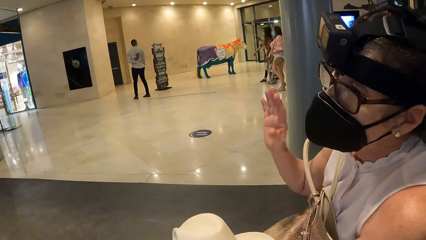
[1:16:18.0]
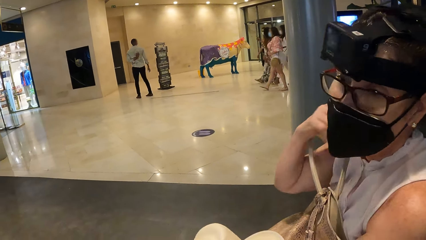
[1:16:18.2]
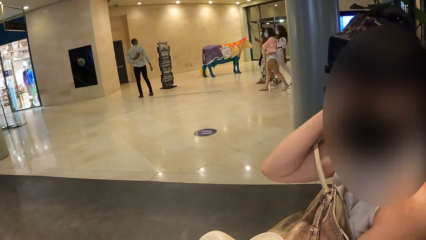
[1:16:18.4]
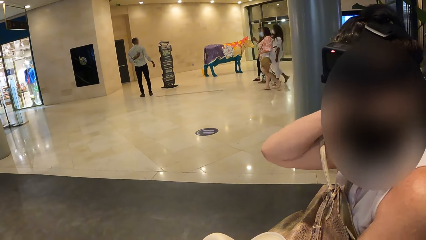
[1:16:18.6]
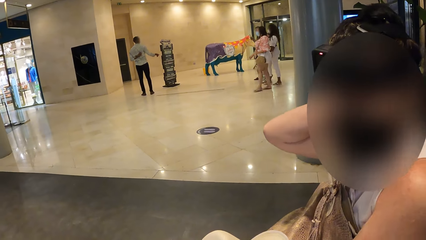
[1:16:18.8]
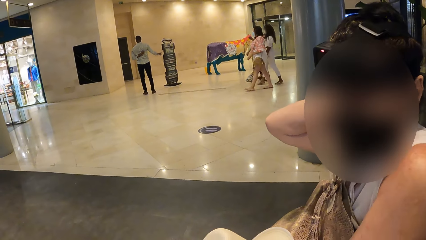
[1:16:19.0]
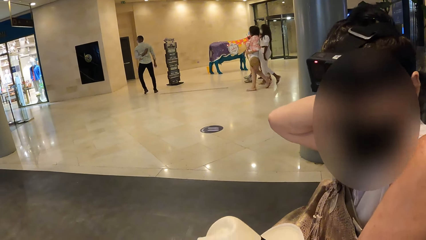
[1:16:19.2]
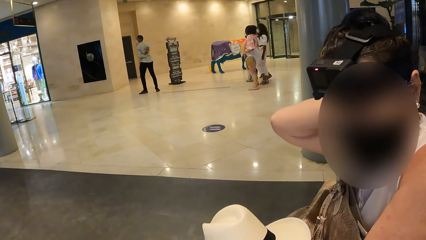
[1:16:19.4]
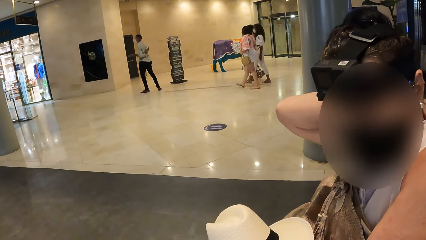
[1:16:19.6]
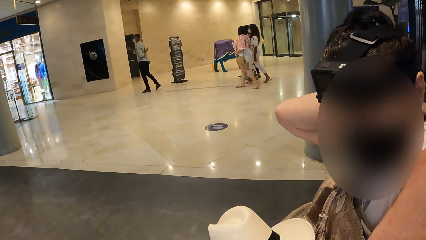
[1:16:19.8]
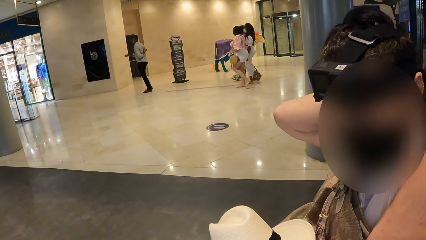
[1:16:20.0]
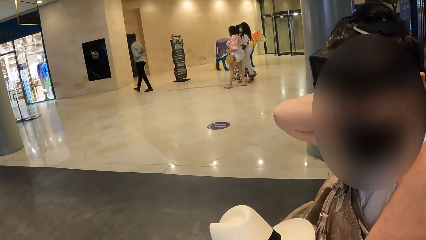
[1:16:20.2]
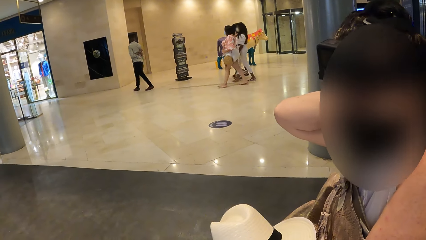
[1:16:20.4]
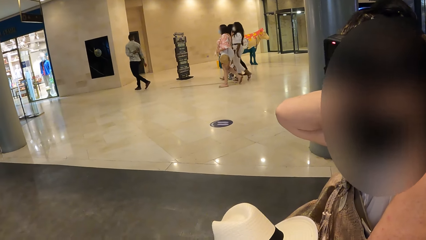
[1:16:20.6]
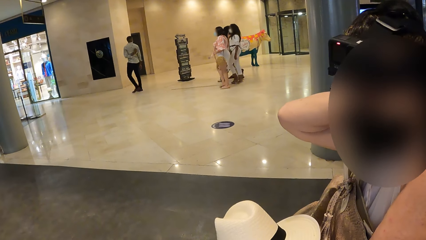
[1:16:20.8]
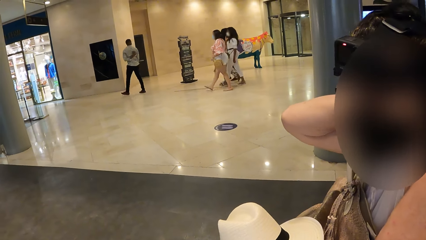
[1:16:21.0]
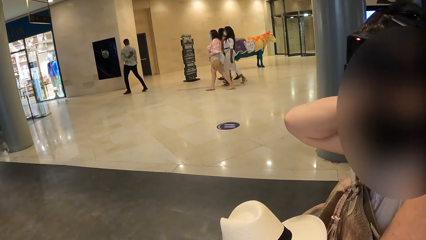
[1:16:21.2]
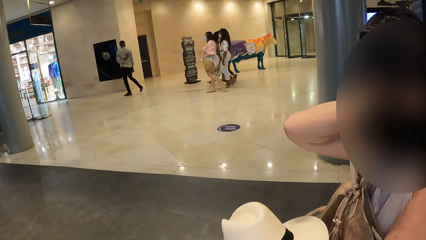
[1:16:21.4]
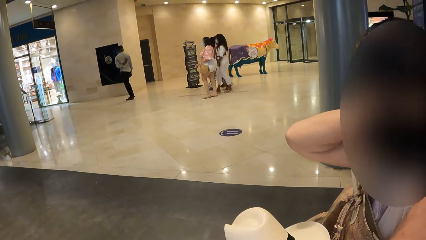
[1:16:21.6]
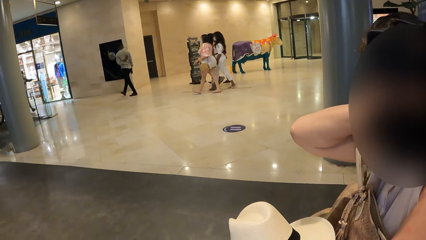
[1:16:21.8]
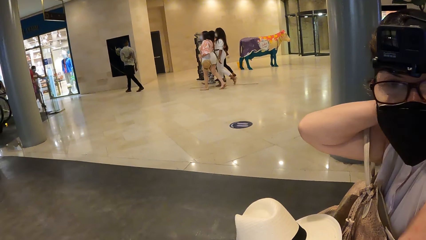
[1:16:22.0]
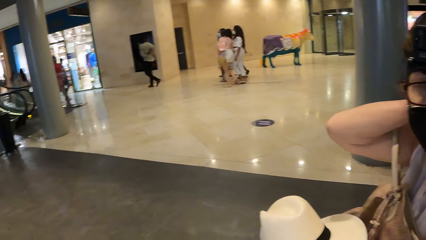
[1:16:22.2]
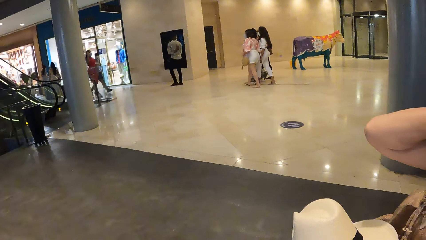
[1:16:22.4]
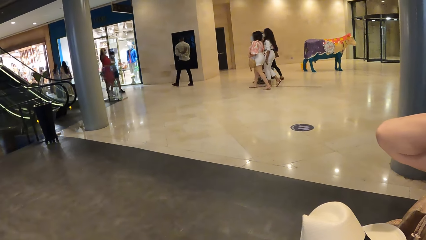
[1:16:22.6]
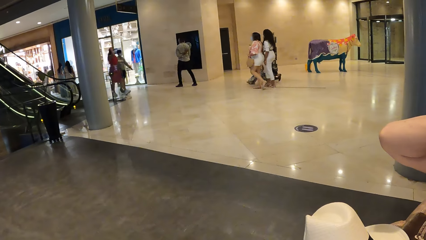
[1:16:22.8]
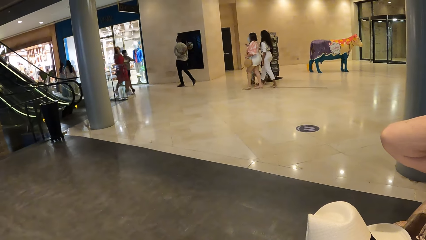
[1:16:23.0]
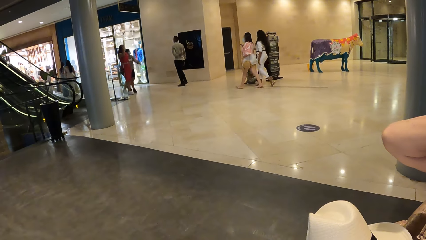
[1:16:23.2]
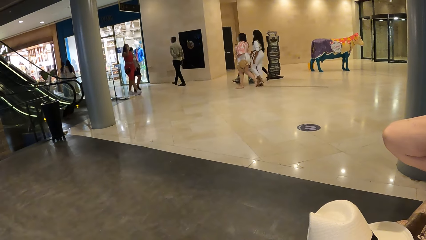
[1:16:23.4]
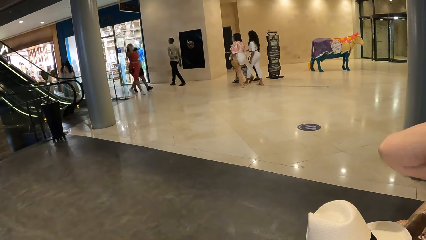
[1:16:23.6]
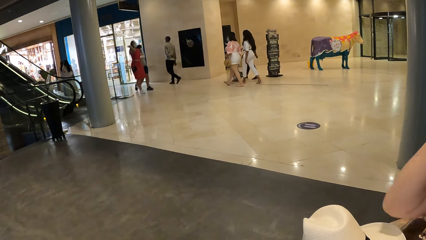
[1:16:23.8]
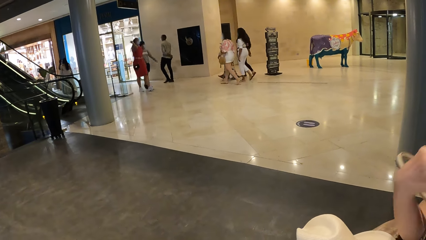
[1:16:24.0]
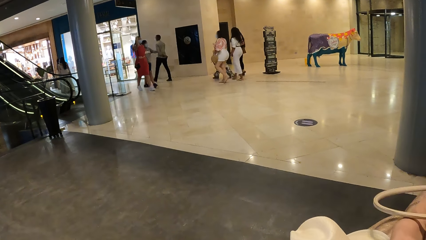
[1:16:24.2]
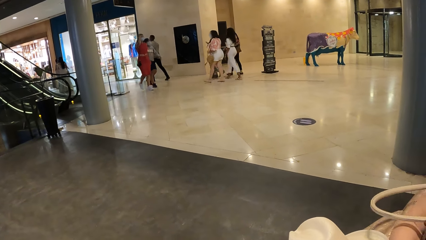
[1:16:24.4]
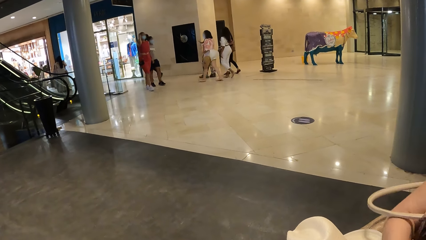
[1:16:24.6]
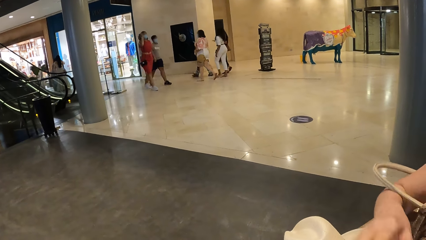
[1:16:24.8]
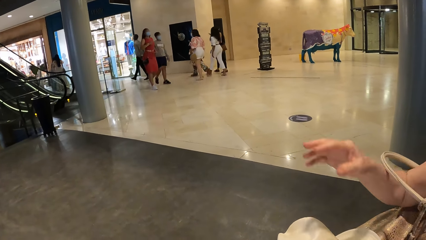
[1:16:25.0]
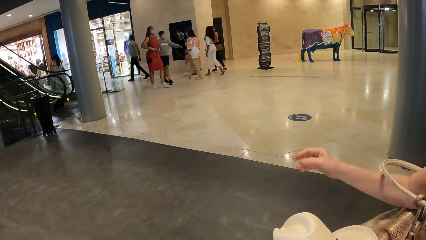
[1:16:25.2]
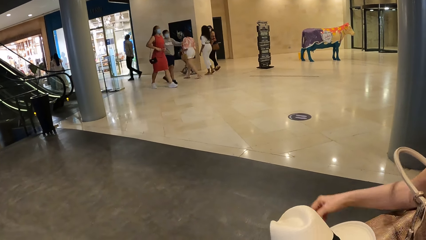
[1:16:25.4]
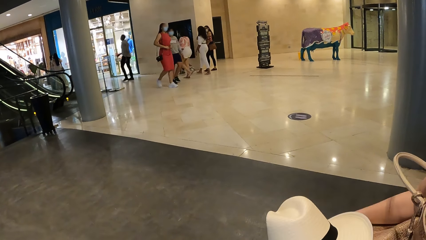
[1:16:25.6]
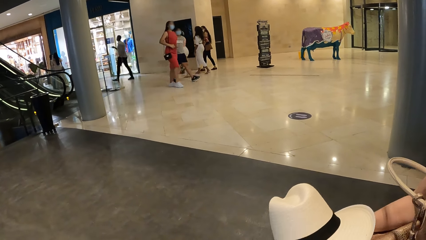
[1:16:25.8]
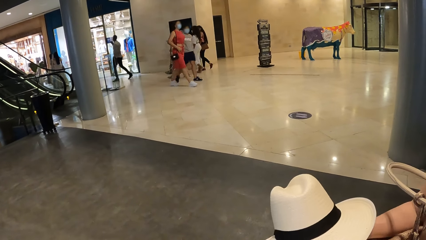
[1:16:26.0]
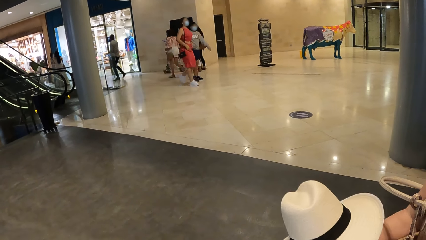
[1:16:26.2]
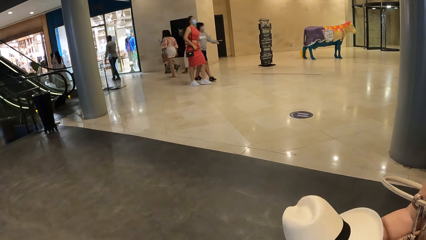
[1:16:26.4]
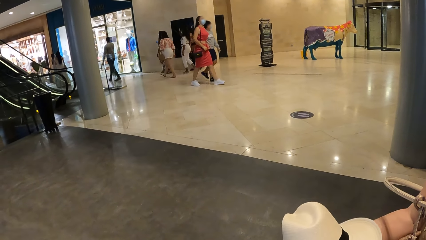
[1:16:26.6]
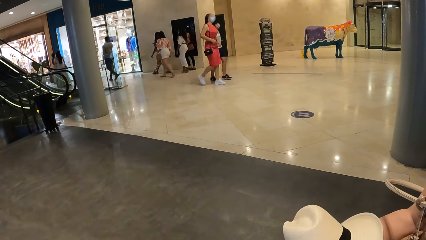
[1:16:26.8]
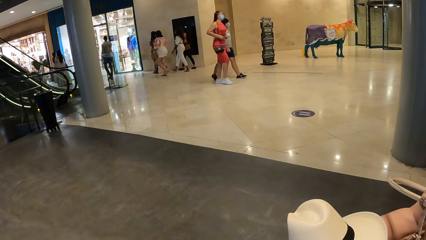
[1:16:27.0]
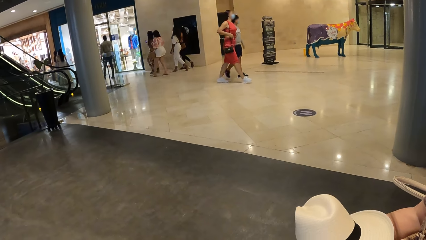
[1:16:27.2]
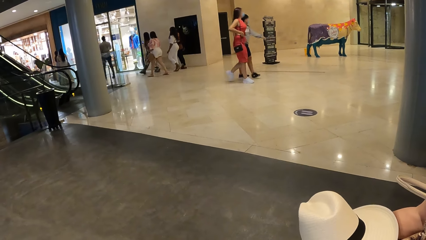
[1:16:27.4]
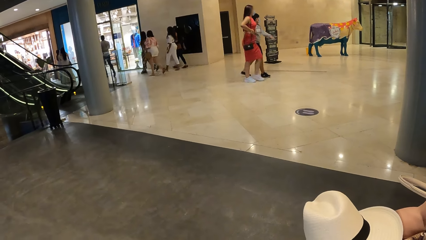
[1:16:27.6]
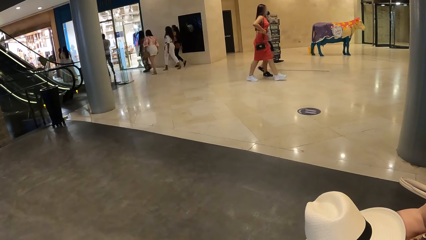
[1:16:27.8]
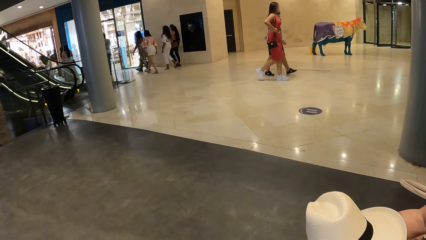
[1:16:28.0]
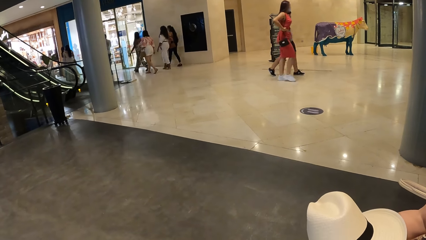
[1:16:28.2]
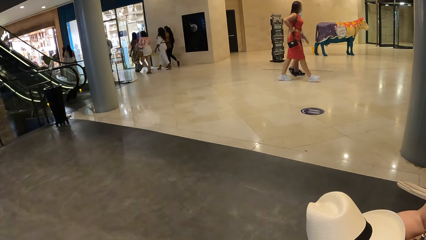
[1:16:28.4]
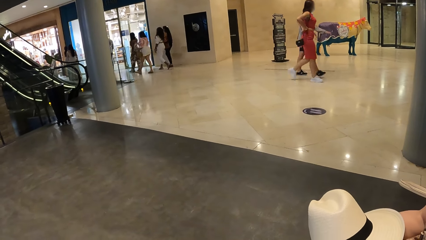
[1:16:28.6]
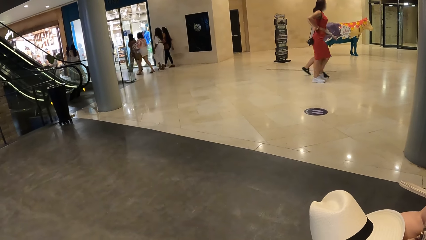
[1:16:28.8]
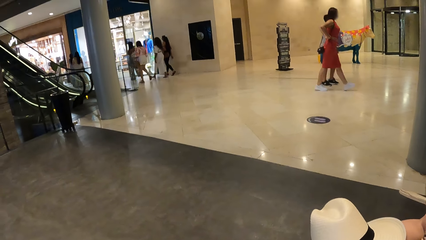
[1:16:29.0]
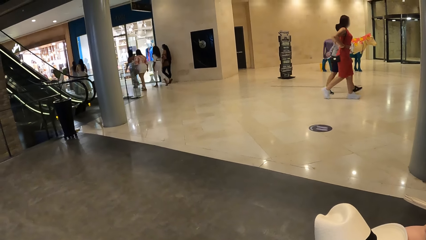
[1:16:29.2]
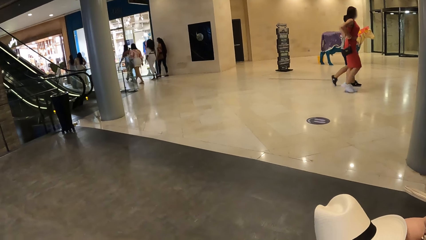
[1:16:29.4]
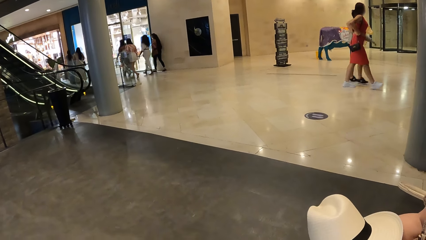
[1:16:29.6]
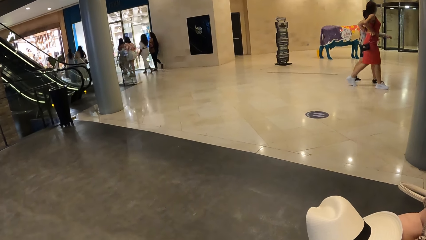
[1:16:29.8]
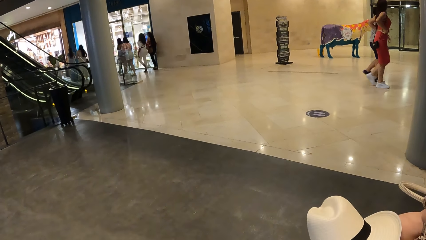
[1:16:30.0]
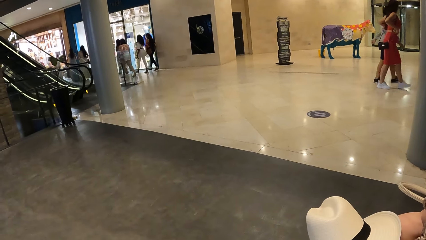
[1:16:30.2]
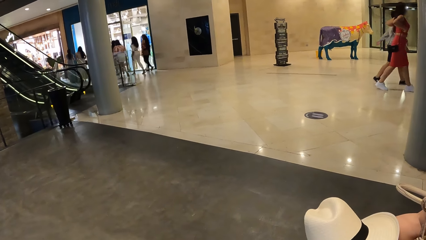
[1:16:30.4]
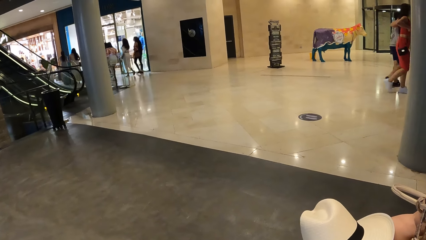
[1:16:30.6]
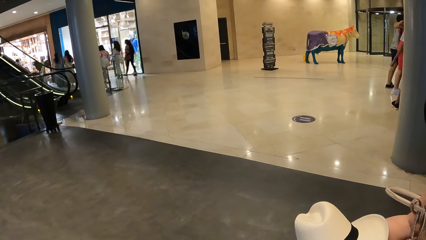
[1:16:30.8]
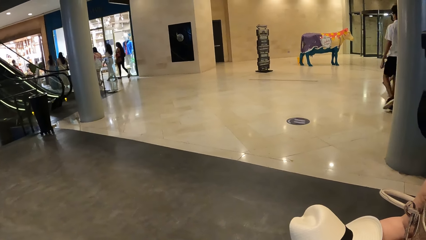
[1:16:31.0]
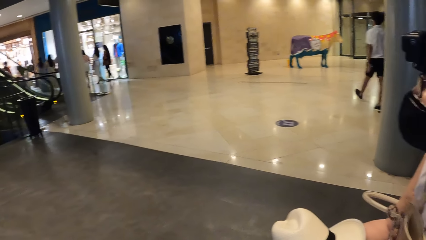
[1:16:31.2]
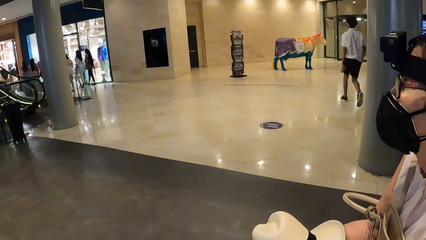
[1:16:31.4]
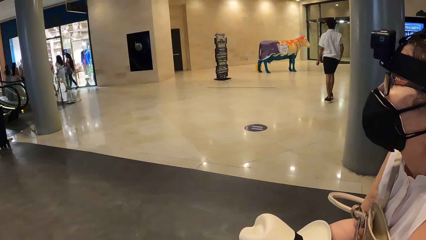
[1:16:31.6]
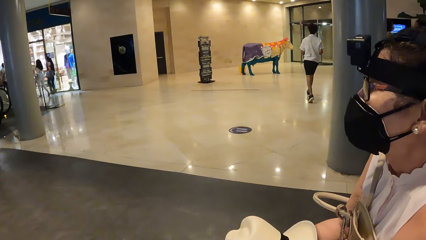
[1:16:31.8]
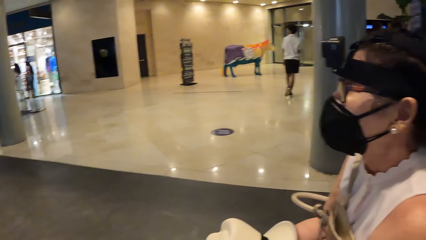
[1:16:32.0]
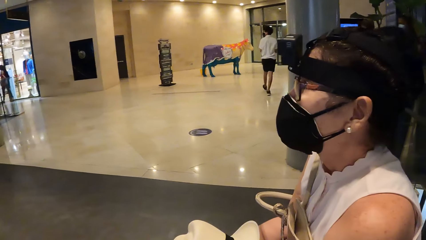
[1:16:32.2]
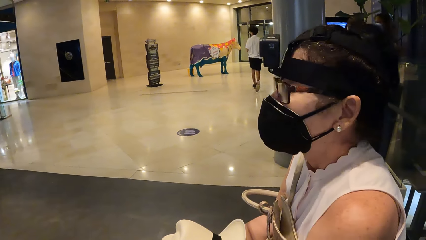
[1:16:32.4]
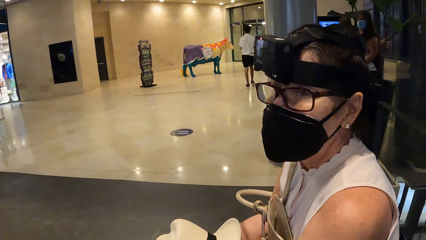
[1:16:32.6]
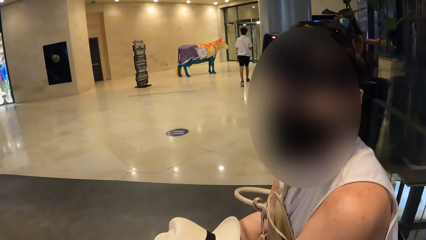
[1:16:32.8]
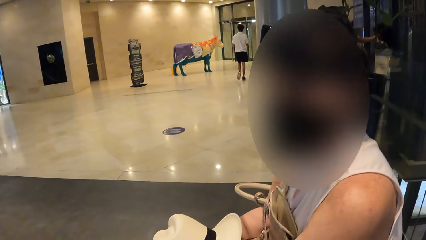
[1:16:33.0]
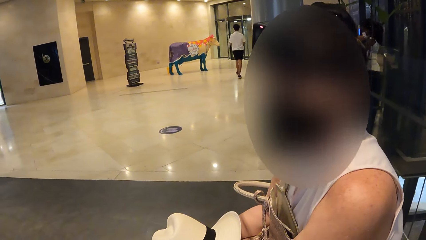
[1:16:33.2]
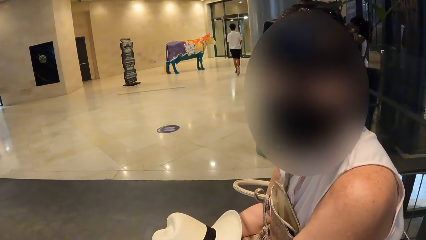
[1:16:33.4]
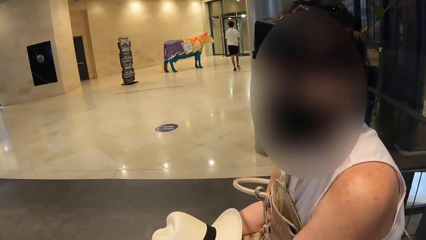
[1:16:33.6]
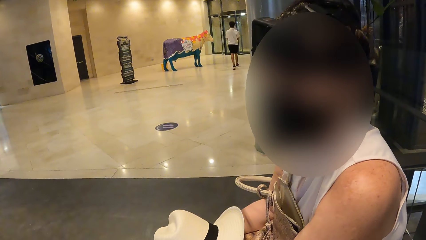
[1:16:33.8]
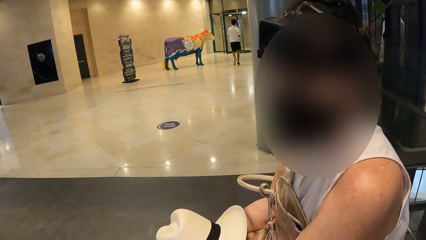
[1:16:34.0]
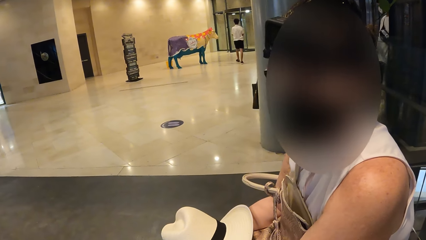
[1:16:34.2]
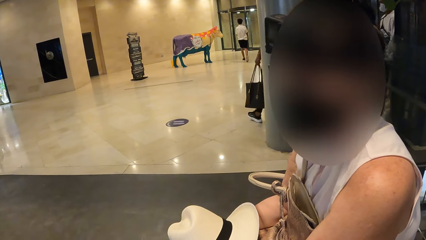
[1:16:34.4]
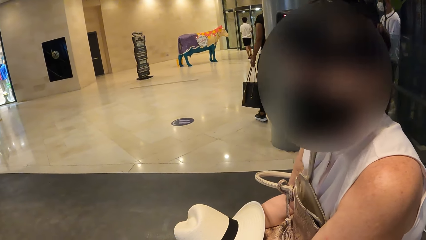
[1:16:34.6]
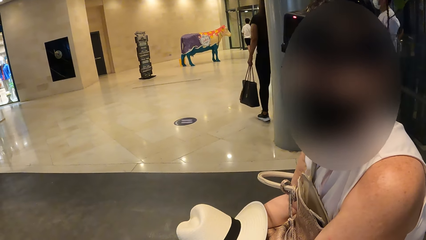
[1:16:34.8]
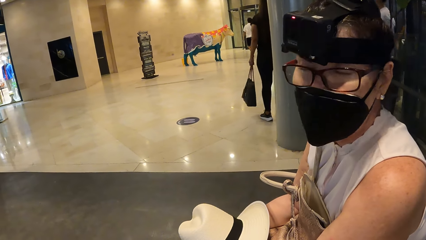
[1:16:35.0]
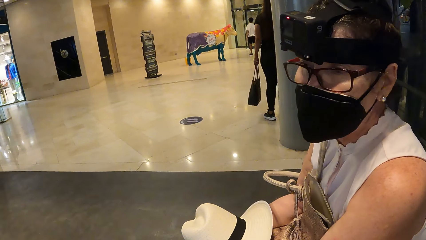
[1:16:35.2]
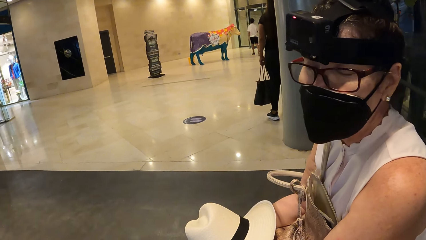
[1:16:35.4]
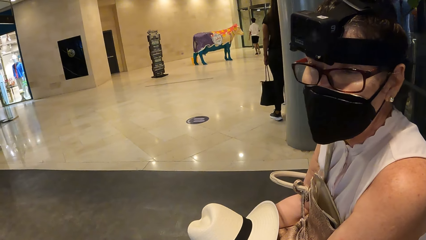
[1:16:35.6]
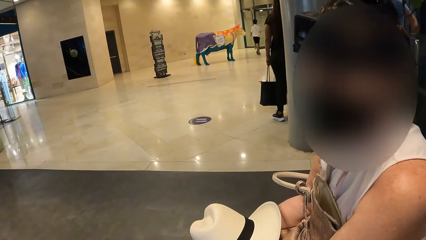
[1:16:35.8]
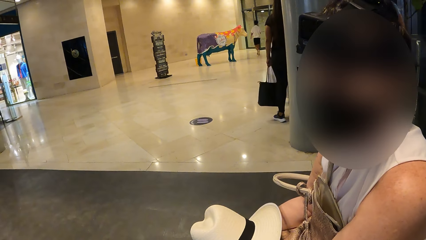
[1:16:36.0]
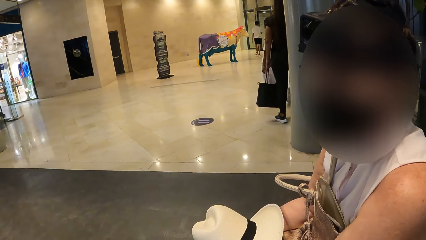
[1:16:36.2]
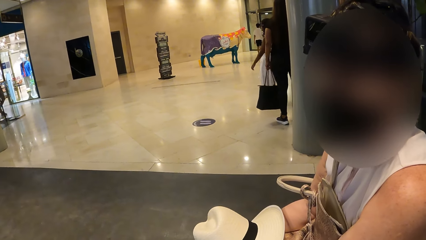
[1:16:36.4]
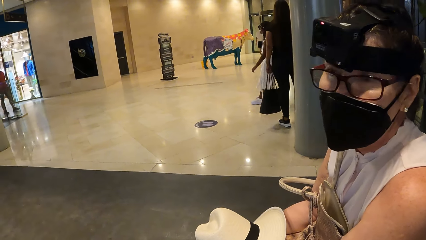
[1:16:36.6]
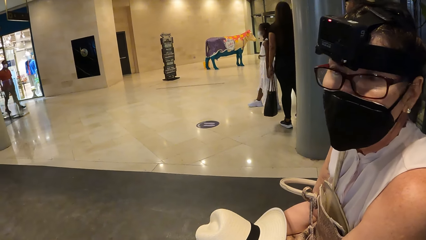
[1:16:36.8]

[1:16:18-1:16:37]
The woman moves a hand and scratches her back. The camera wearer looks around. The woman moves a hand and holds a hat. The woman converses with the camera wearer. She moves a head.
